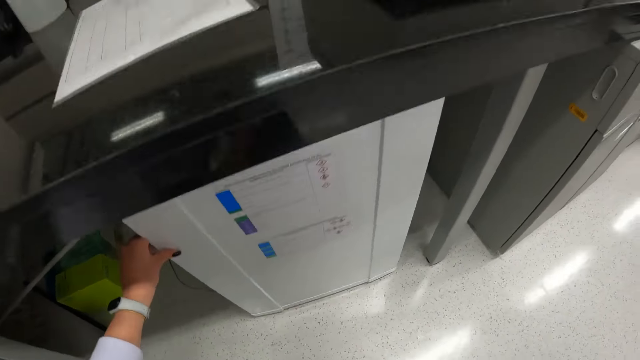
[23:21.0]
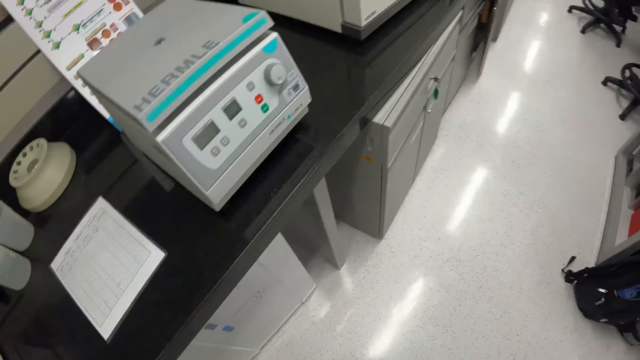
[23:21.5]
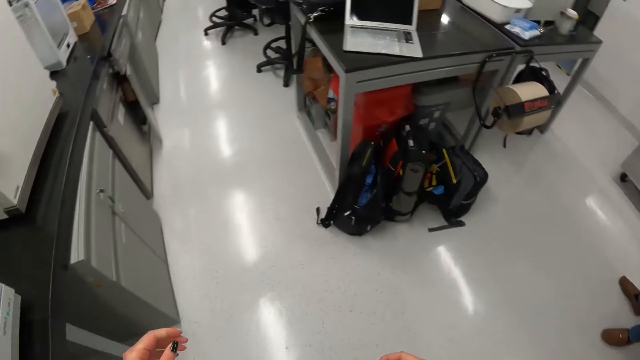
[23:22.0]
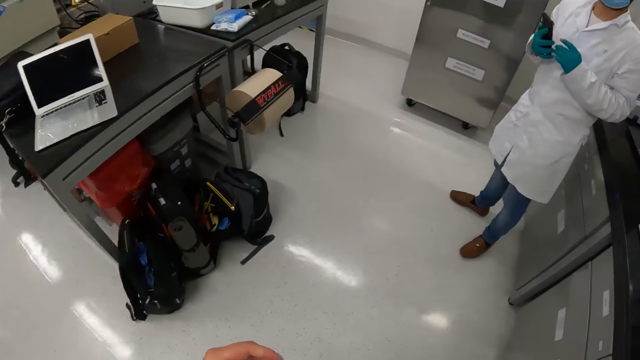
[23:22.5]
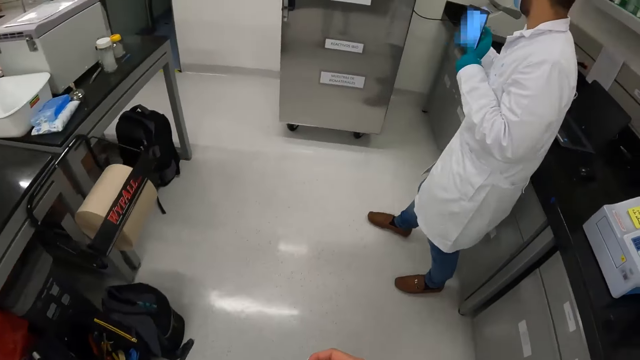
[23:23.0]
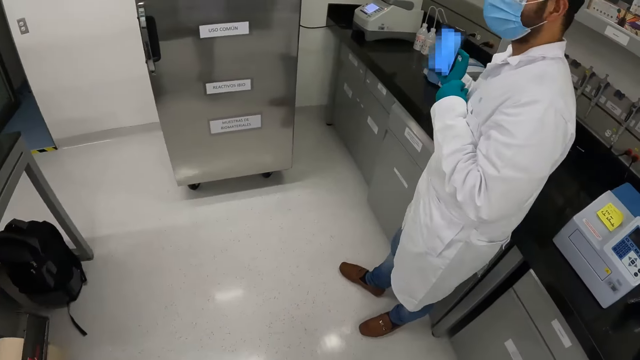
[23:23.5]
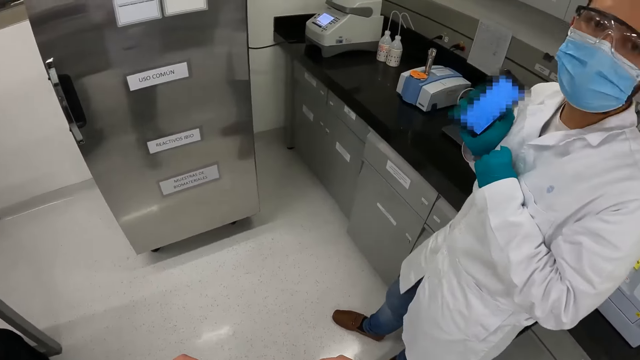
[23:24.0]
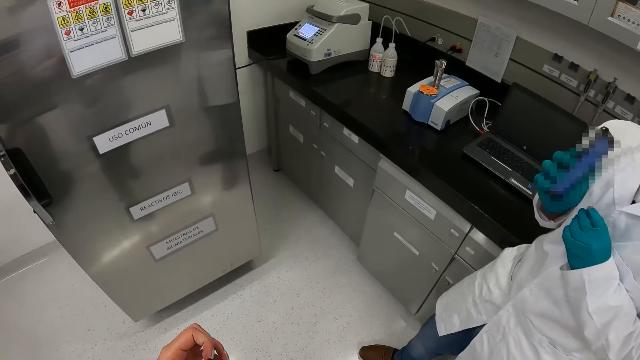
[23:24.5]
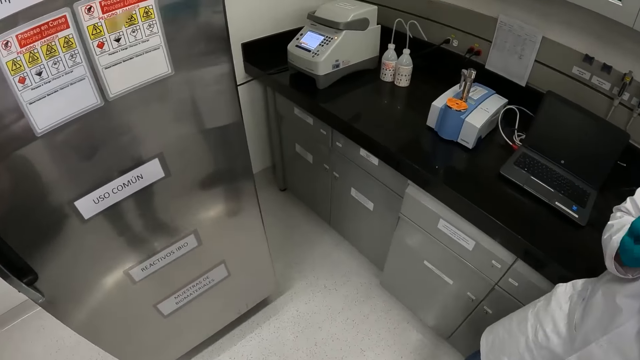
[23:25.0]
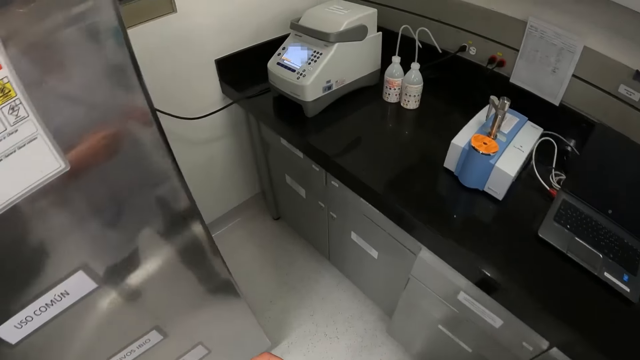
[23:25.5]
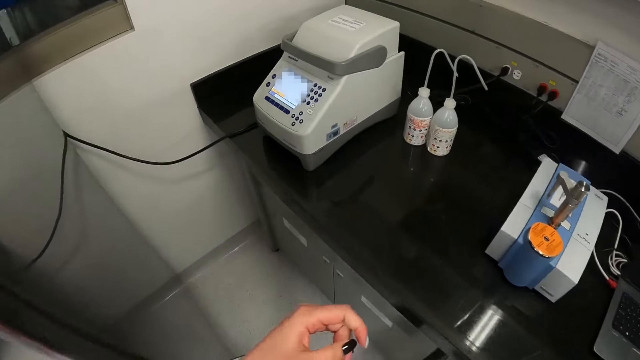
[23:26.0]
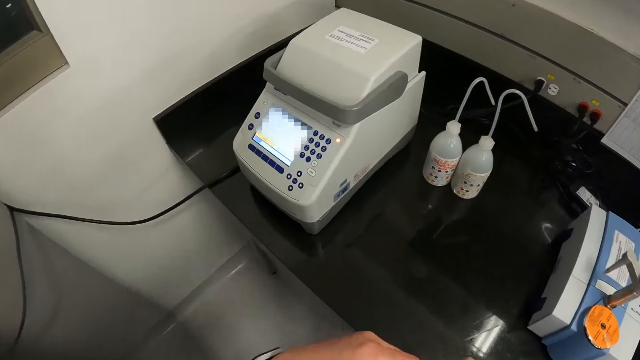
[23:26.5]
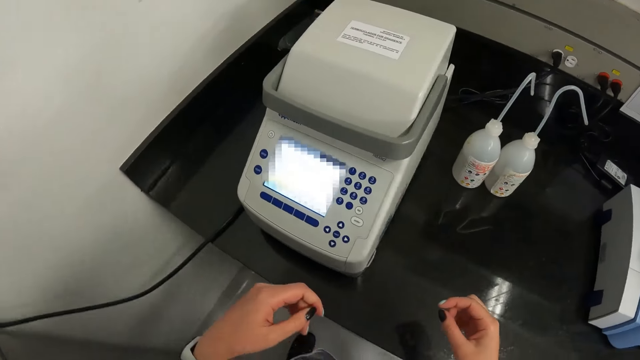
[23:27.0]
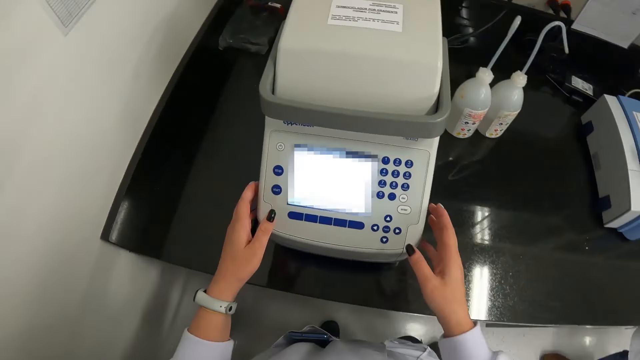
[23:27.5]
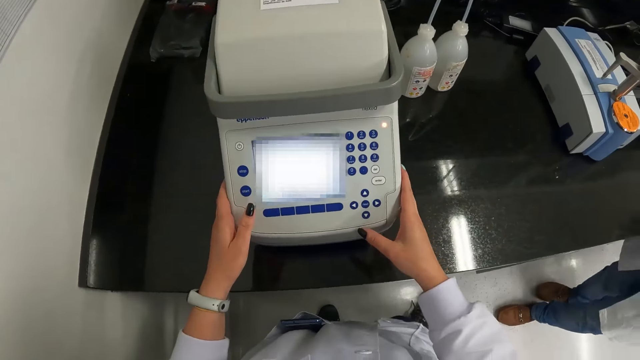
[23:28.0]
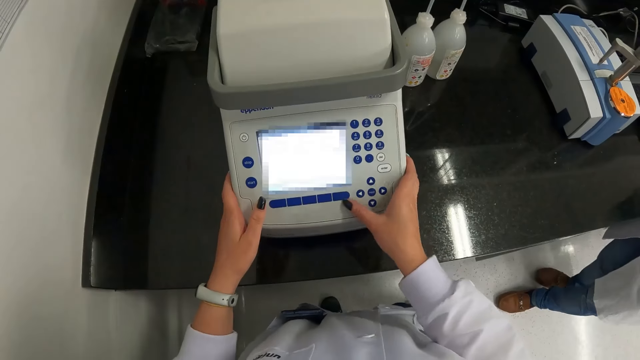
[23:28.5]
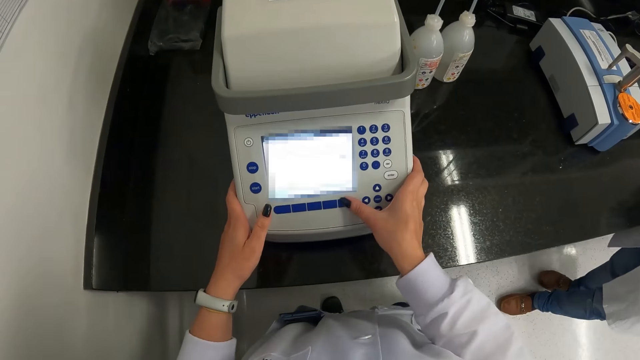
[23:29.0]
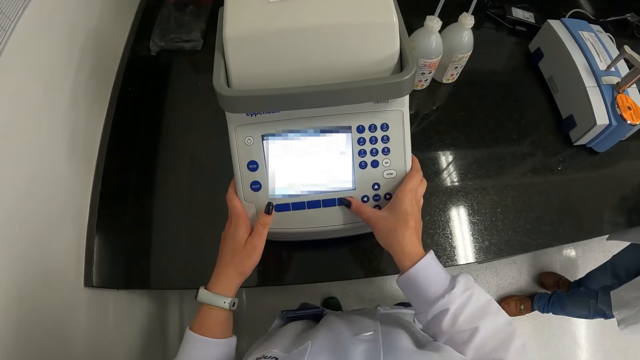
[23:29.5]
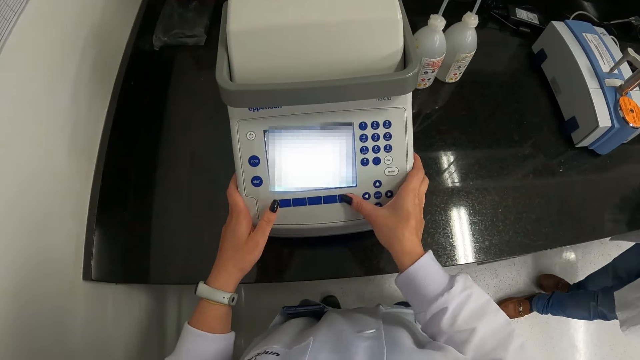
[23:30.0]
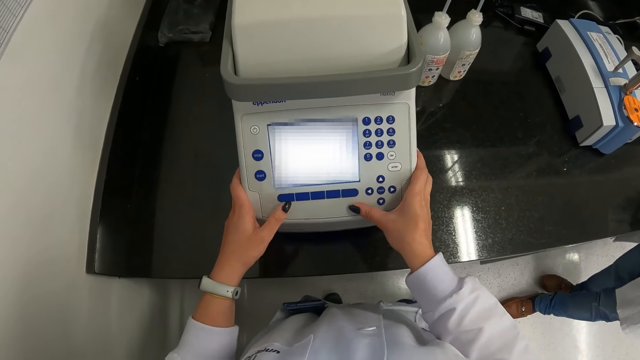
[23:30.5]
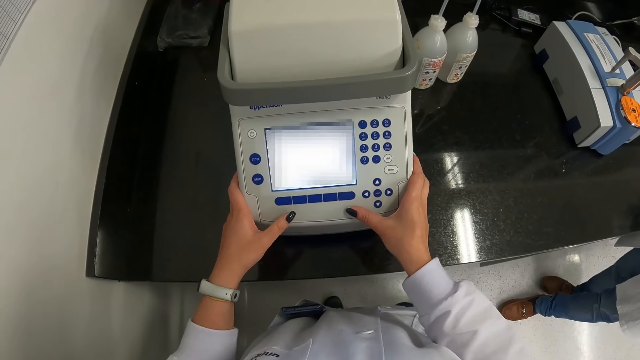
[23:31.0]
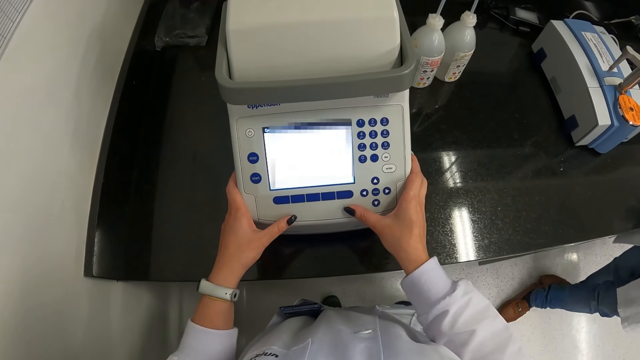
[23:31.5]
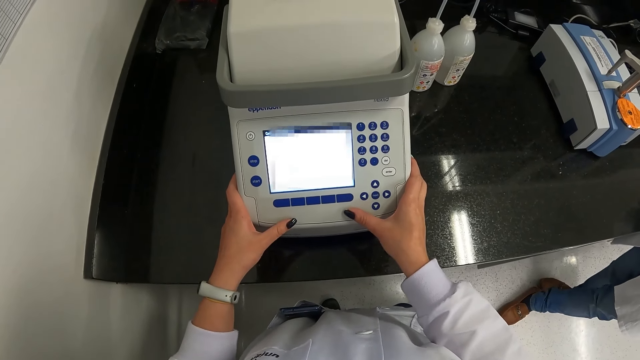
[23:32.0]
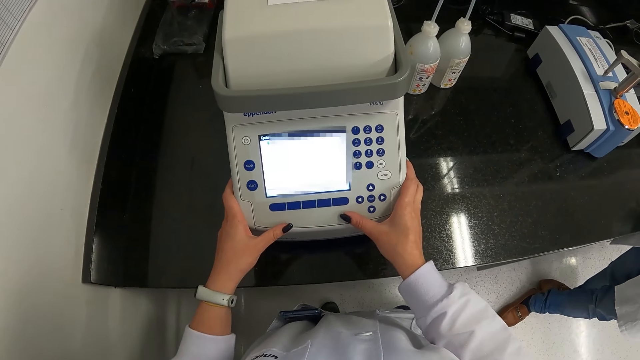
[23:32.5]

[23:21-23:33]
The camera wearer stands. They walk away from the refrigerator. A man interacts with the camera wearer. The man holds a phone. The camera wearer walks in the laboratory. They move towards a thermocycler on a table. They hold a machine. They operate the thermocycler with both hands.

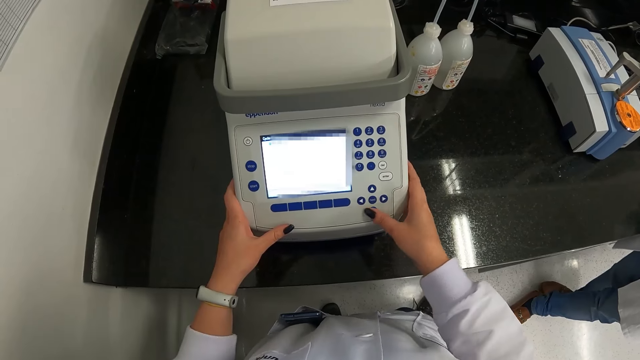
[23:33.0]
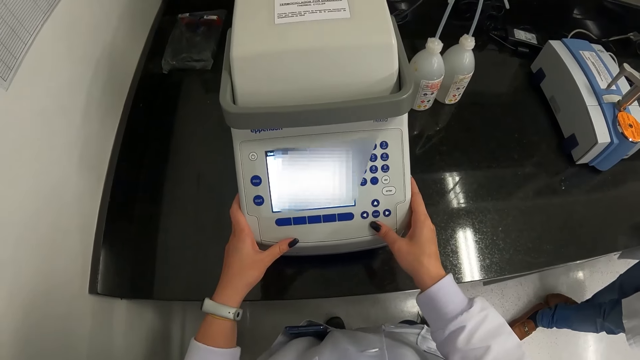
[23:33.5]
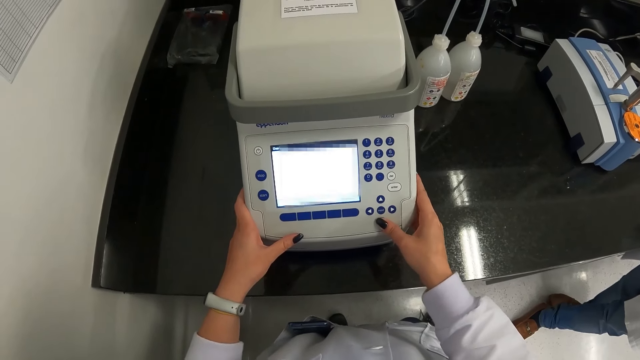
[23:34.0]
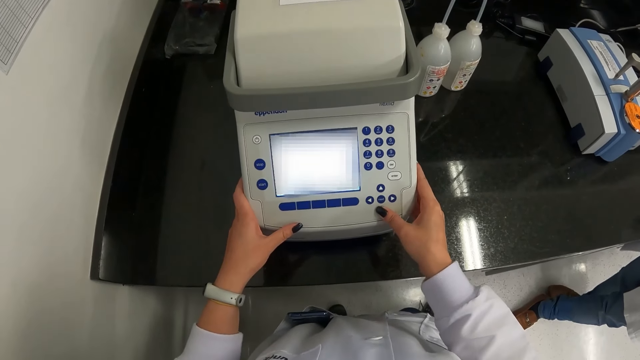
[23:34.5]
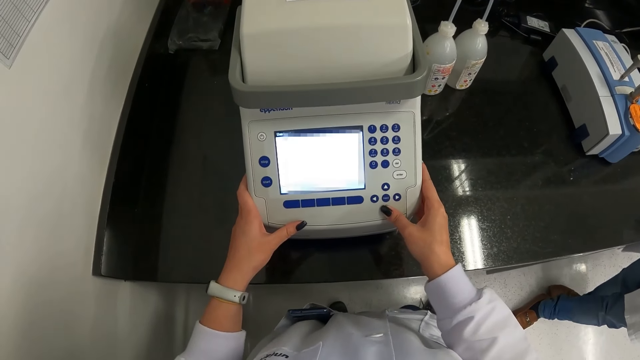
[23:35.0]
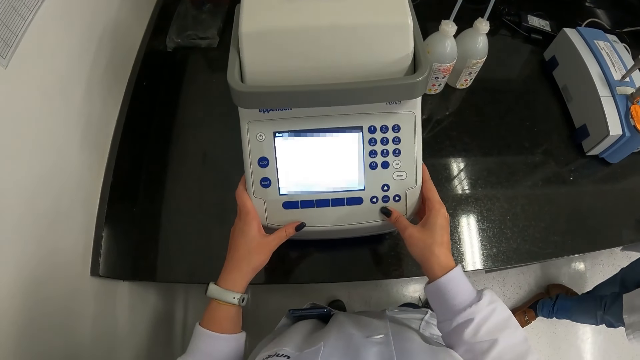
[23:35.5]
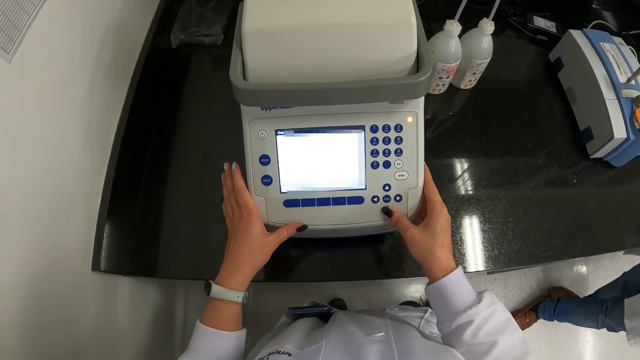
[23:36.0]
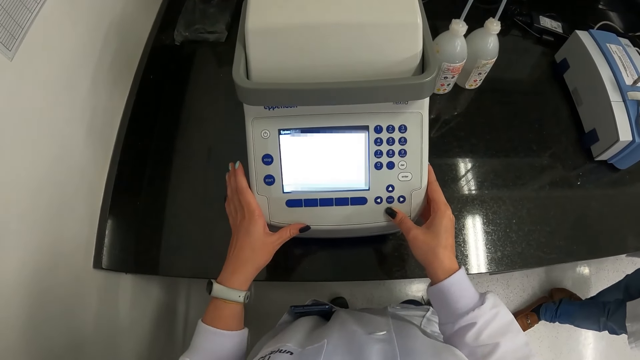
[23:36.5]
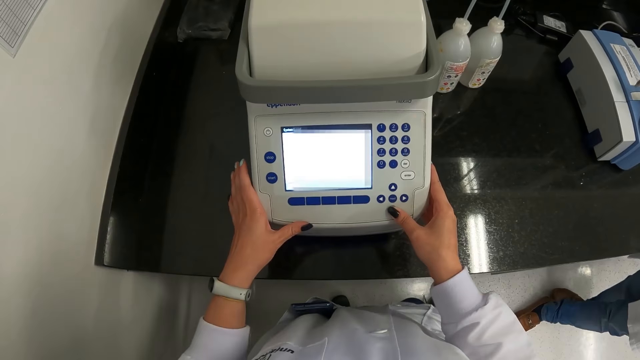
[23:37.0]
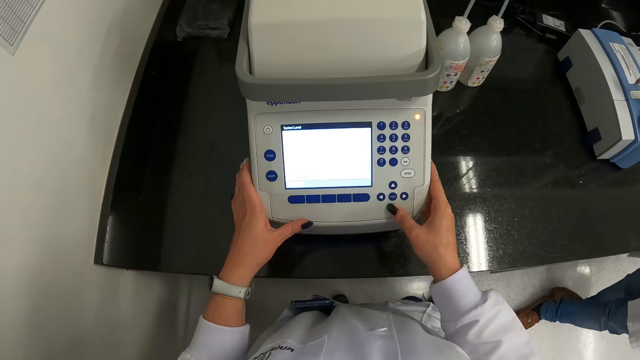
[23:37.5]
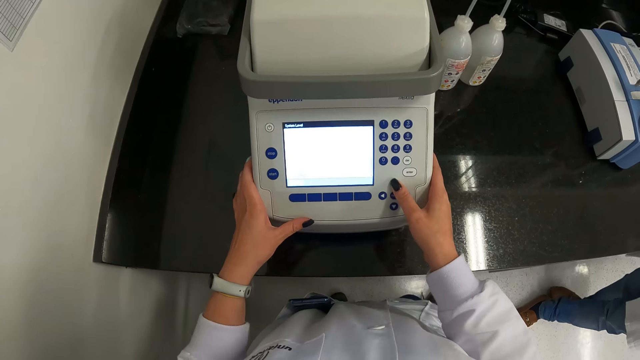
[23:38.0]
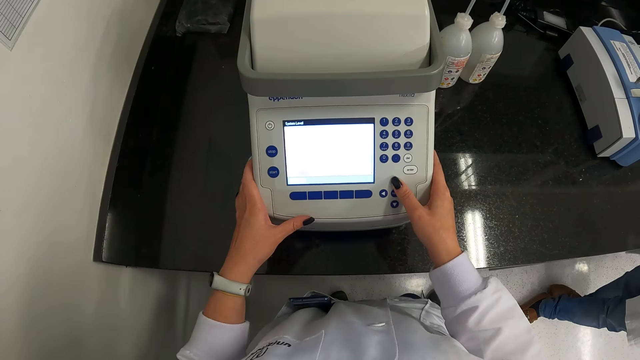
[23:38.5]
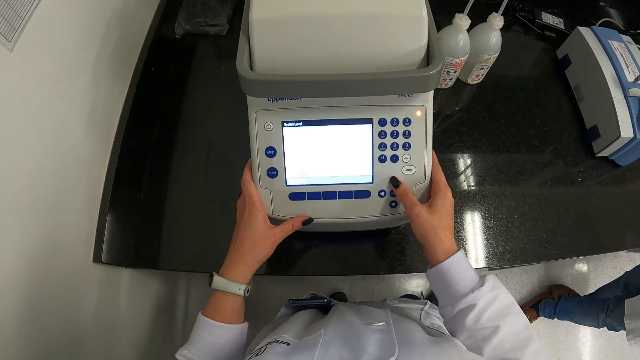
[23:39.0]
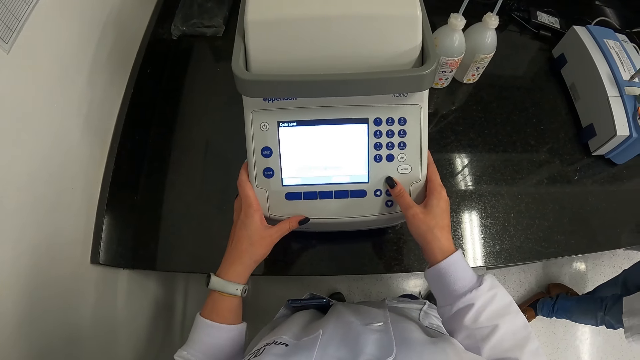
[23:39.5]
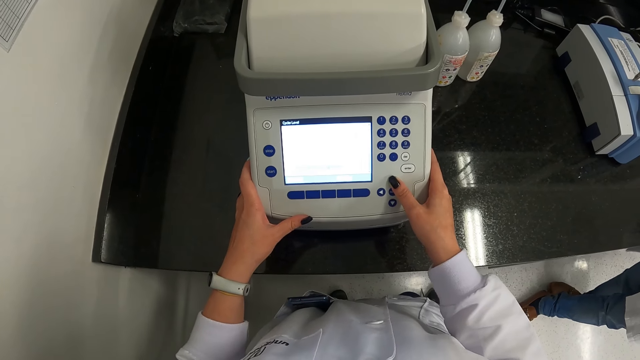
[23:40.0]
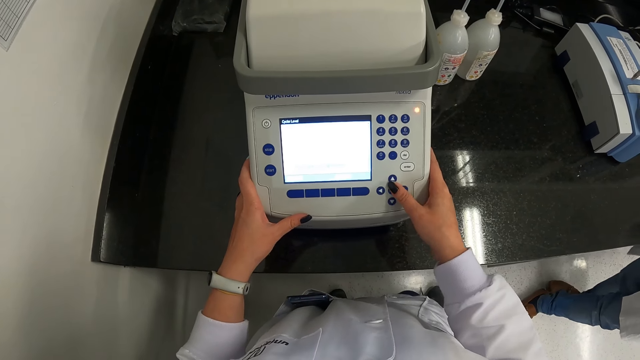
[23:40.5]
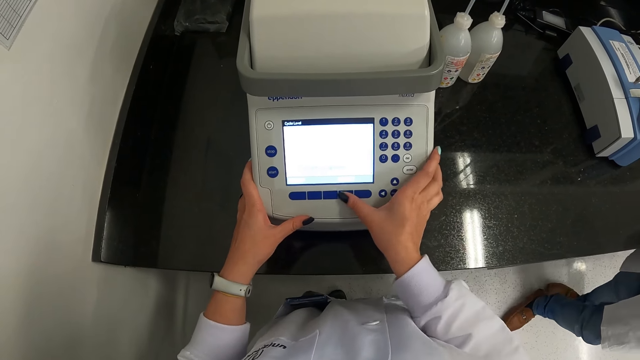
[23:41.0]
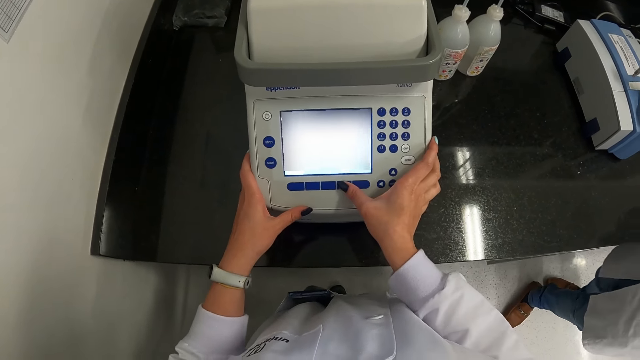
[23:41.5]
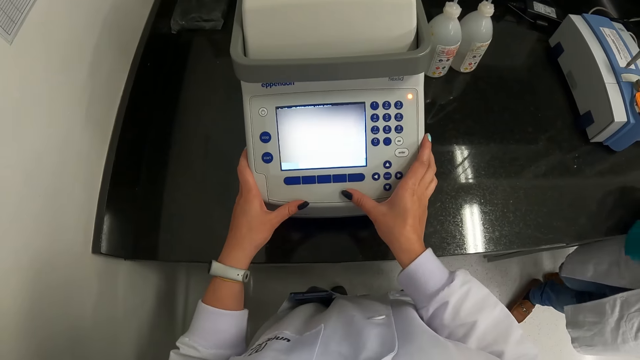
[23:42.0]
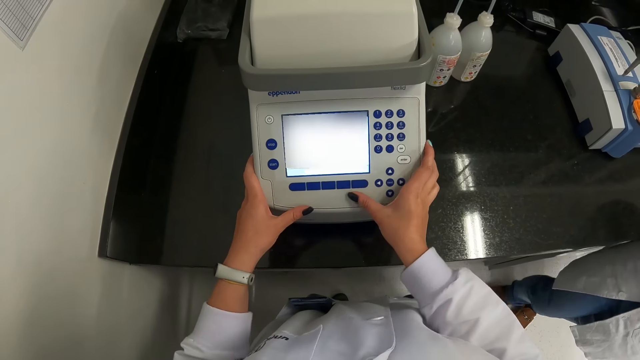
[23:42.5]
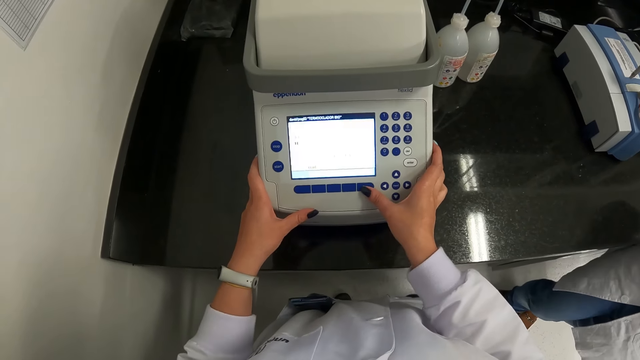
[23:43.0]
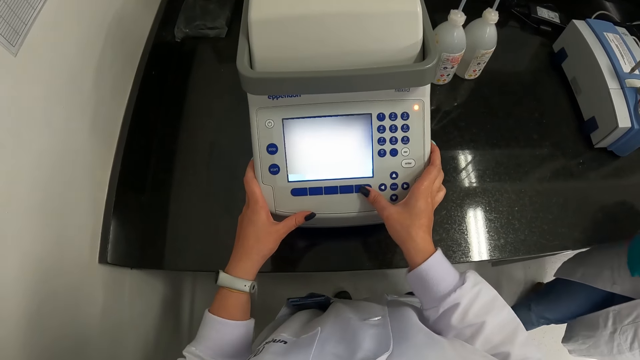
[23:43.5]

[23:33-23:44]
A person stands beside the camera wearer.
